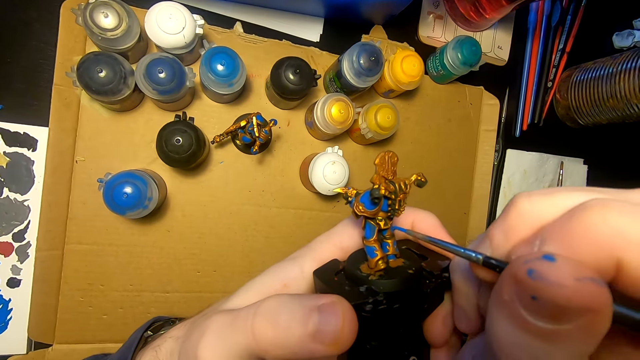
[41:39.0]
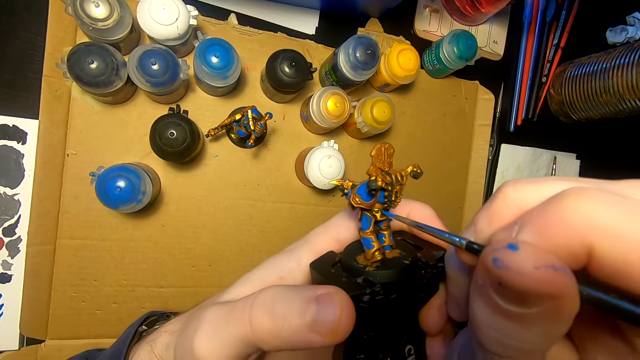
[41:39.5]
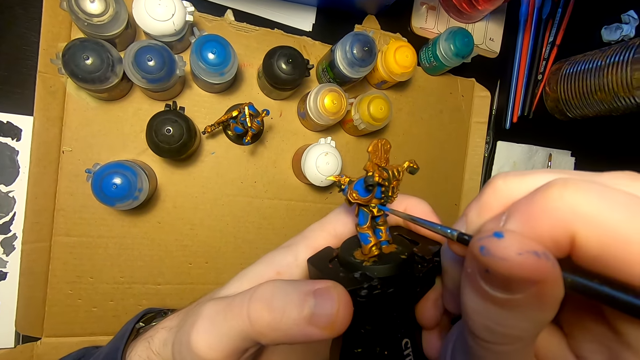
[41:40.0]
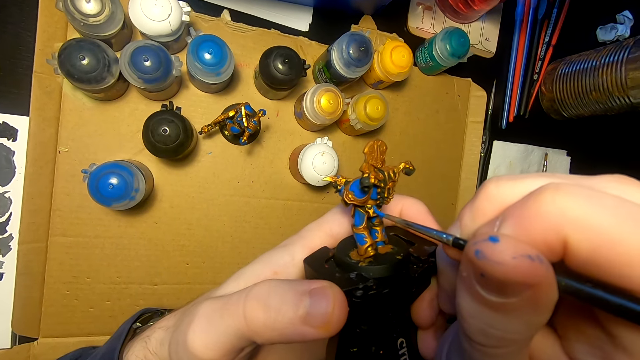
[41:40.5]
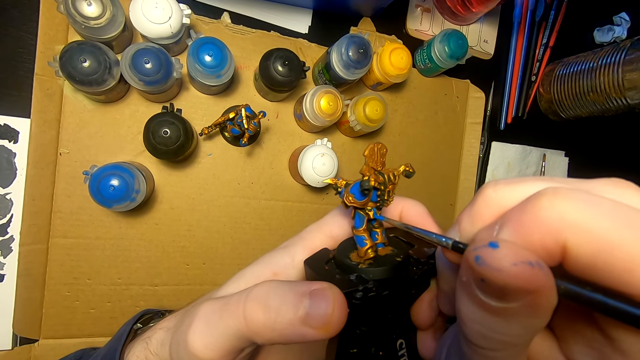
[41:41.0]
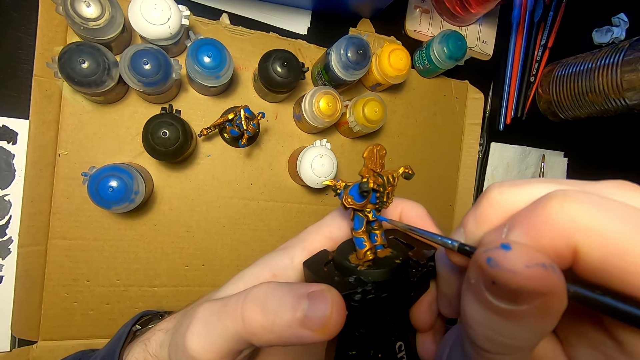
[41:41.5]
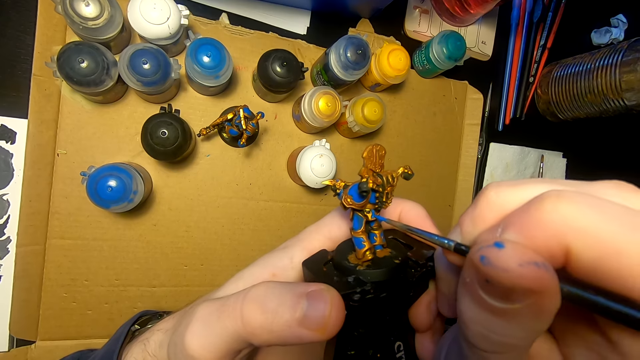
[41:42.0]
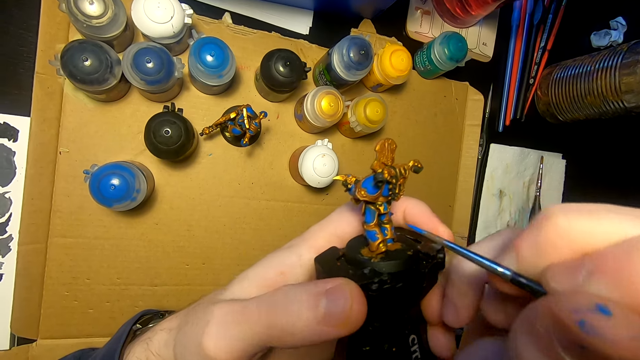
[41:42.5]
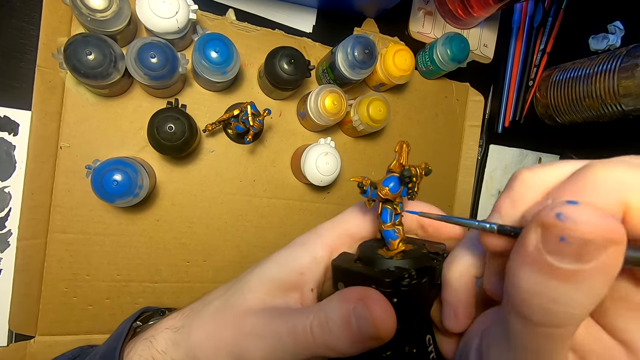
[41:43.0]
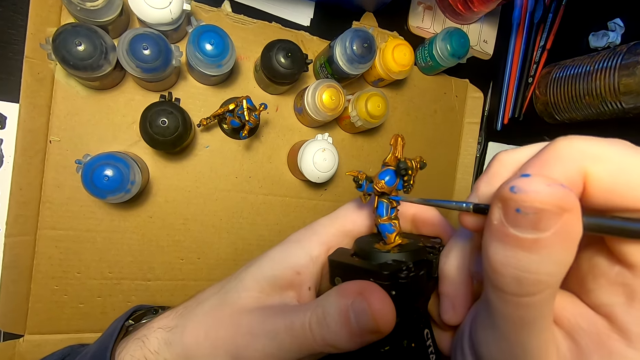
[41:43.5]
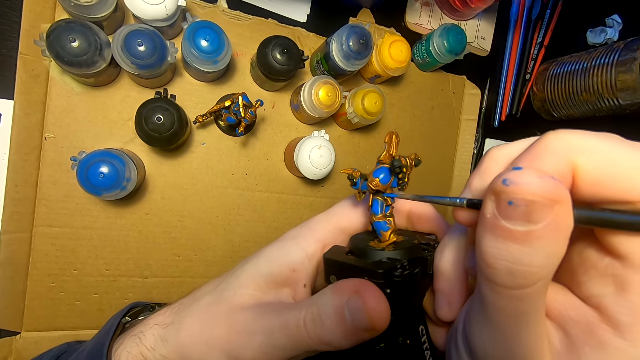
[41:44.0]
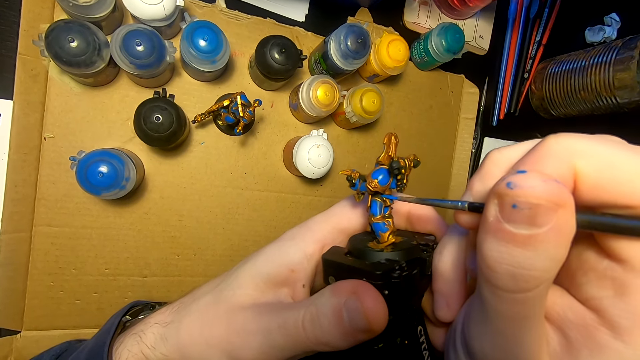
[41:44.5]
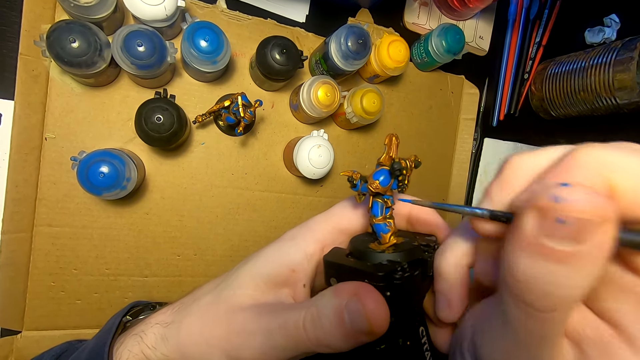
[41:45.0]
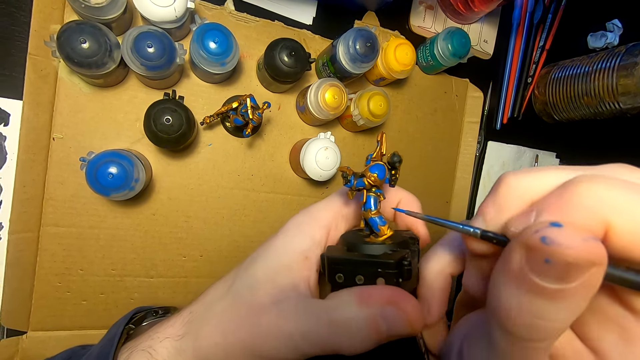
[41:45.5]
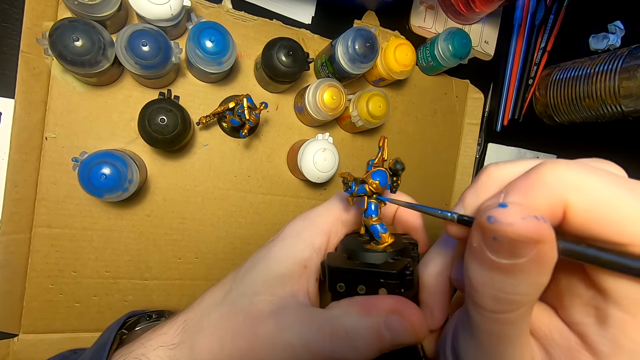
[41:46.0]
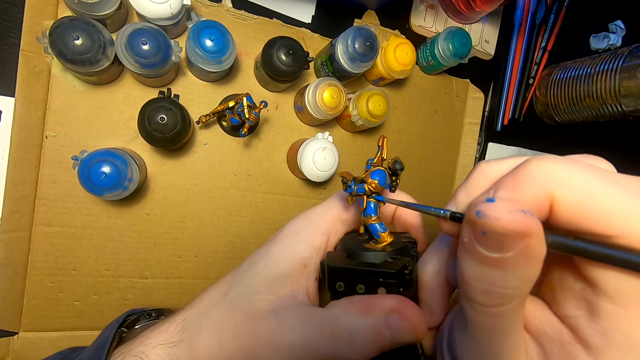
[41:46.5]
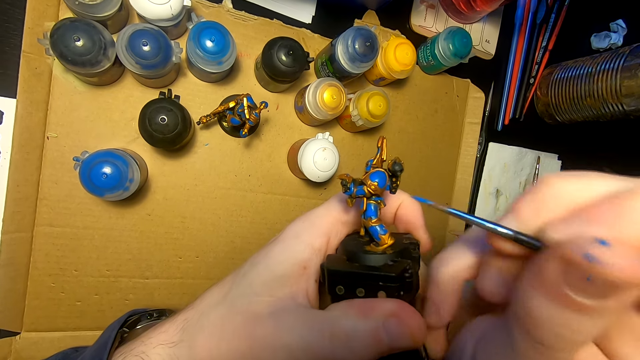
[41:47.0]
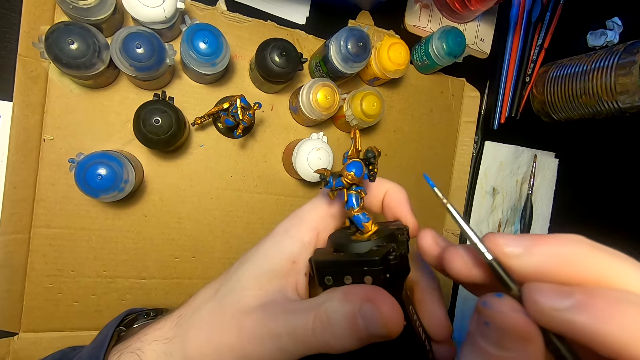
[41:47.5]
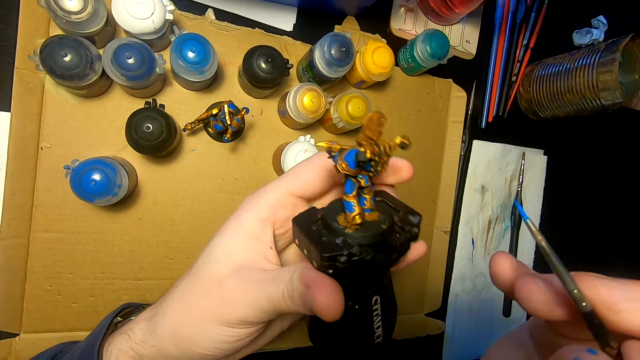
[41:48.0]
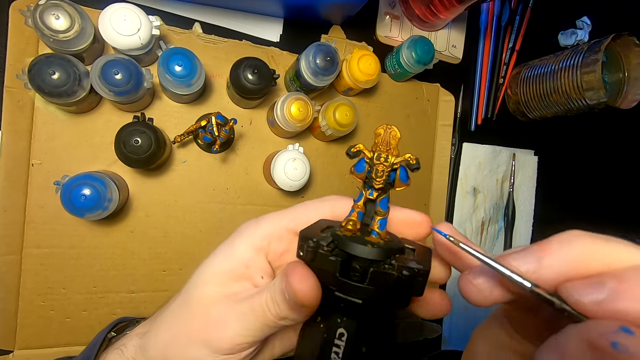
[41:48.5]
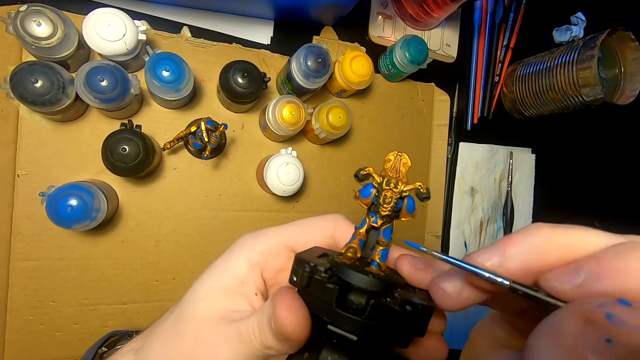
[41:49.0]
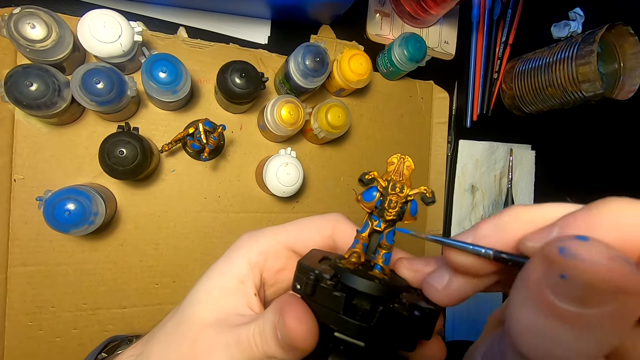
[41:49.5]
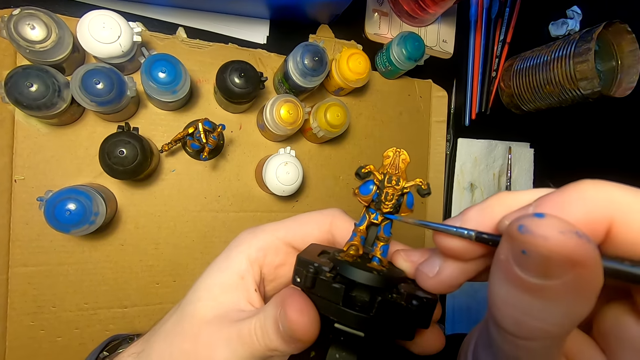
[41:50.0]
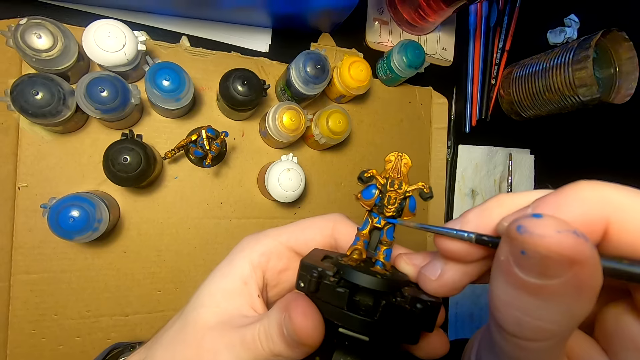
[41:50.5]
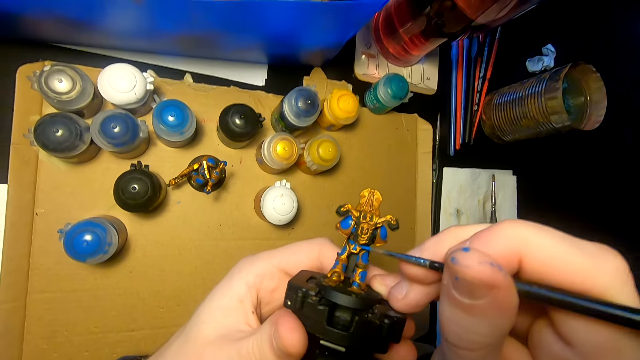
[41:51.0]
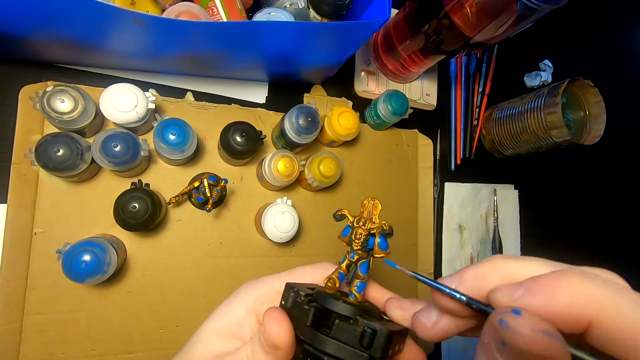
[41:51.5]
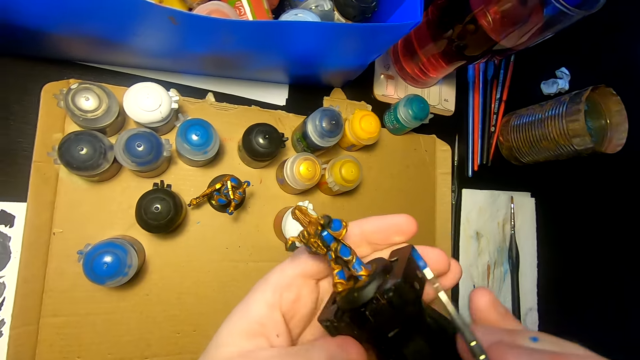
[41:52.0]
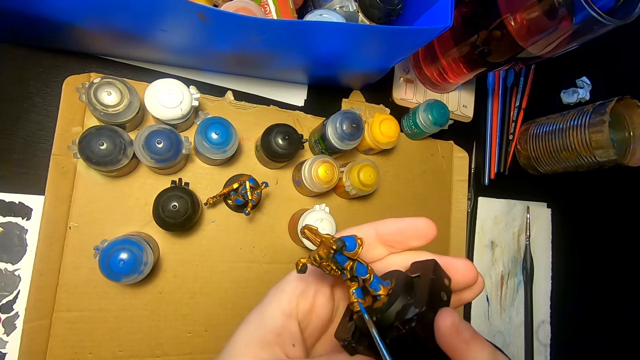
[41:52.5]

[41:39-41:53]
The camera wearer paints a sculpture with a pen brush. They paint a figurine with a paintbrush. They do so again. They lift the right hand. They move the right hand. They lift the sculpture. They paint the sculpture with the pen brush.

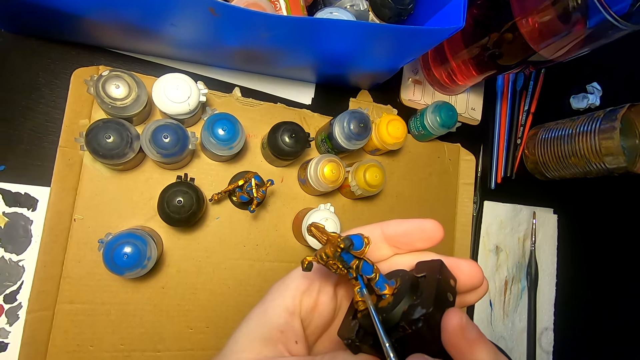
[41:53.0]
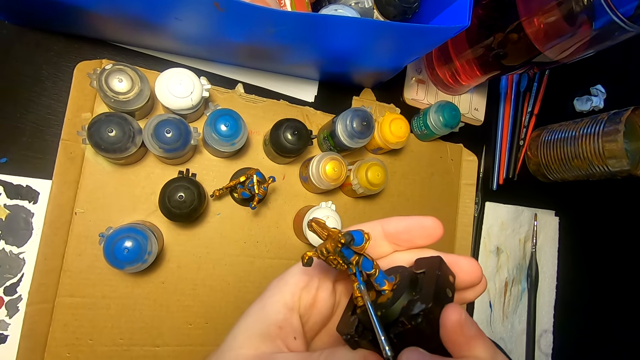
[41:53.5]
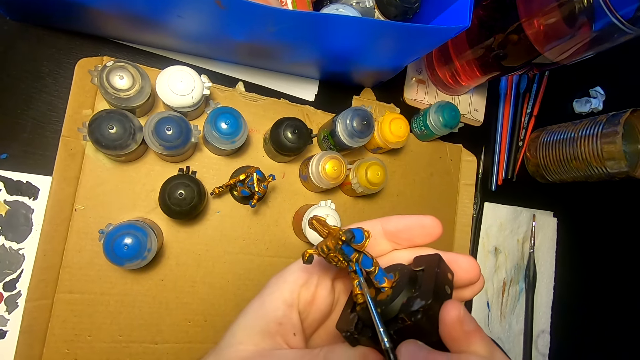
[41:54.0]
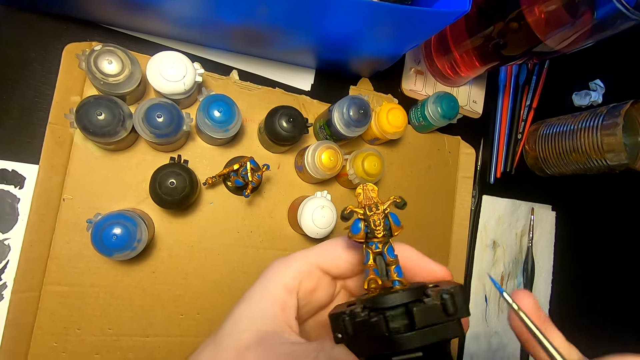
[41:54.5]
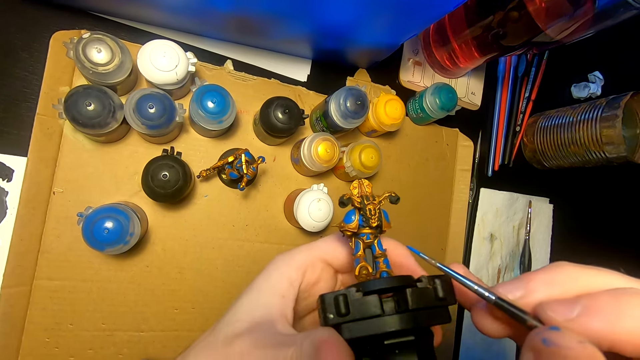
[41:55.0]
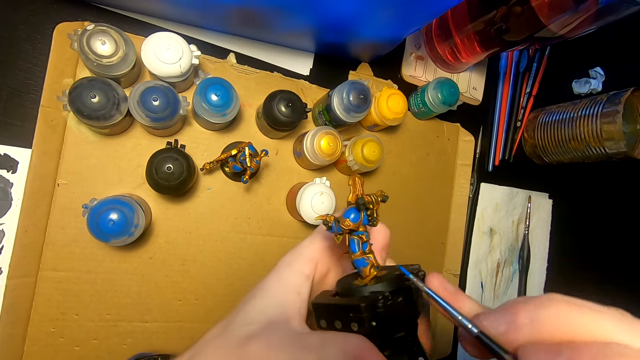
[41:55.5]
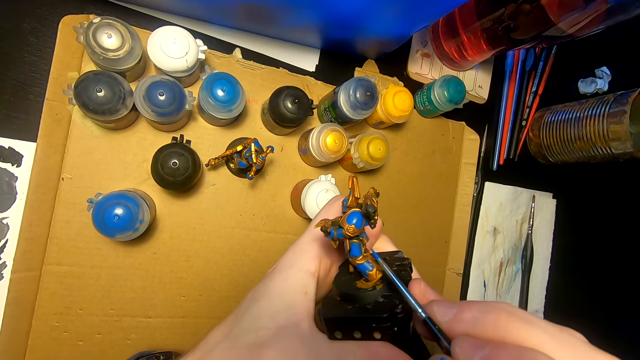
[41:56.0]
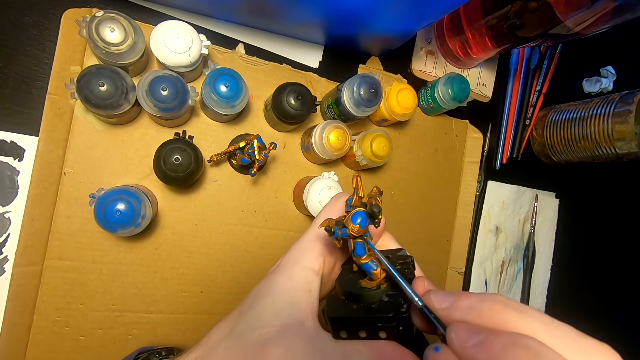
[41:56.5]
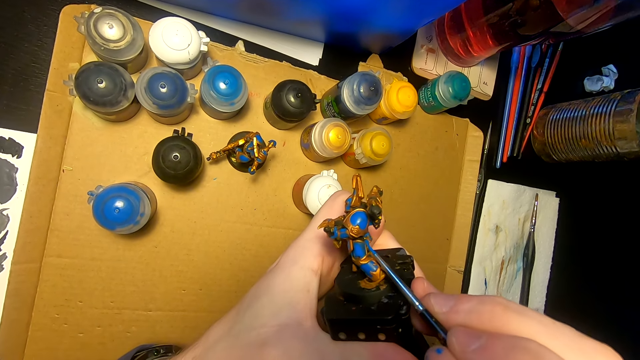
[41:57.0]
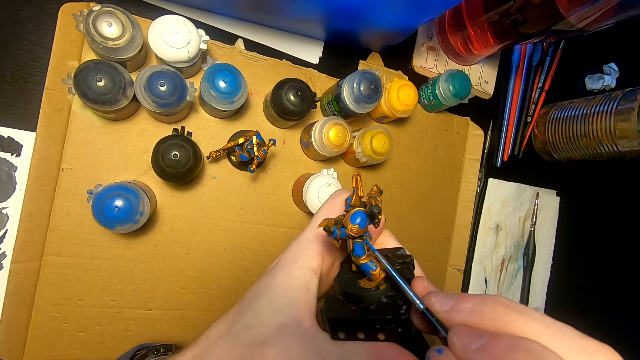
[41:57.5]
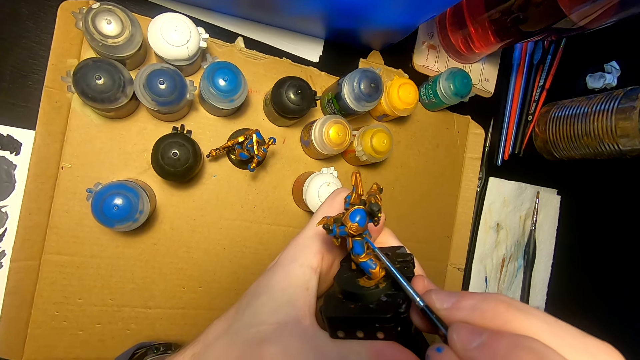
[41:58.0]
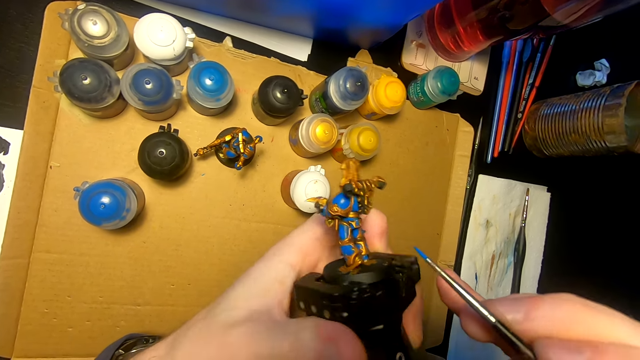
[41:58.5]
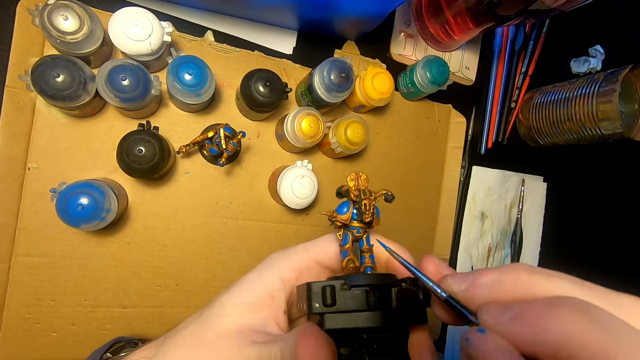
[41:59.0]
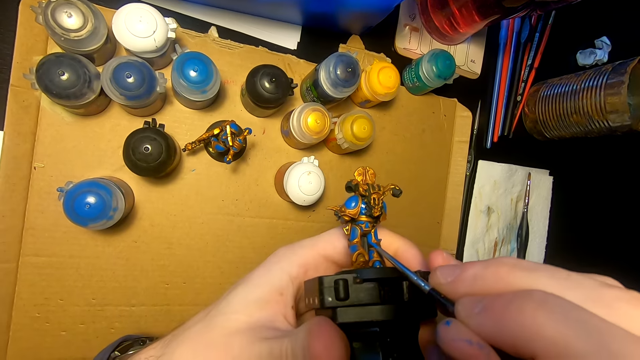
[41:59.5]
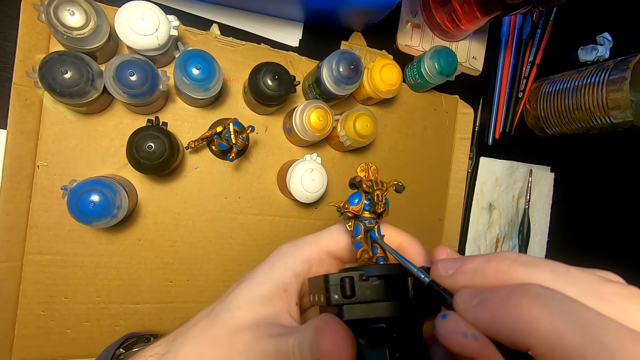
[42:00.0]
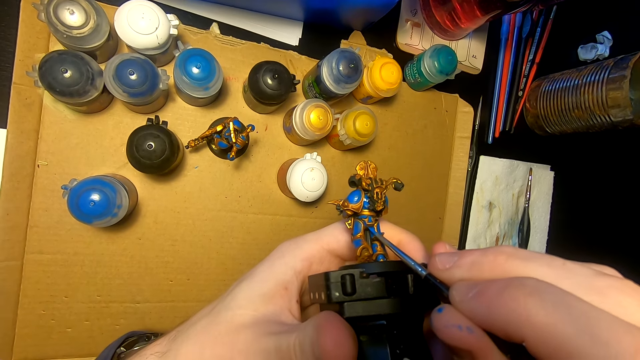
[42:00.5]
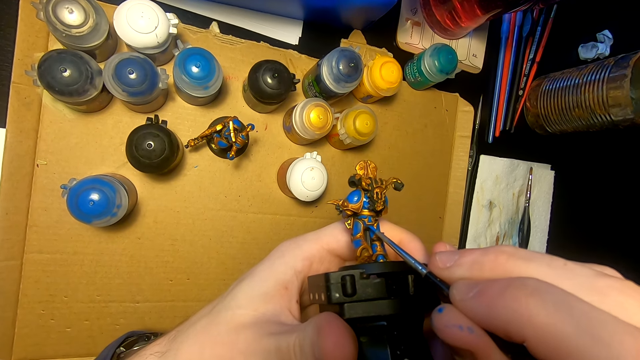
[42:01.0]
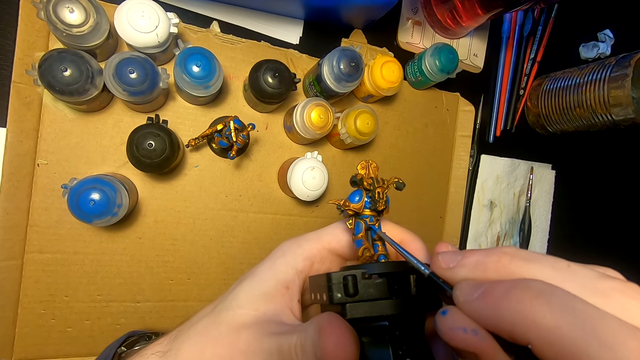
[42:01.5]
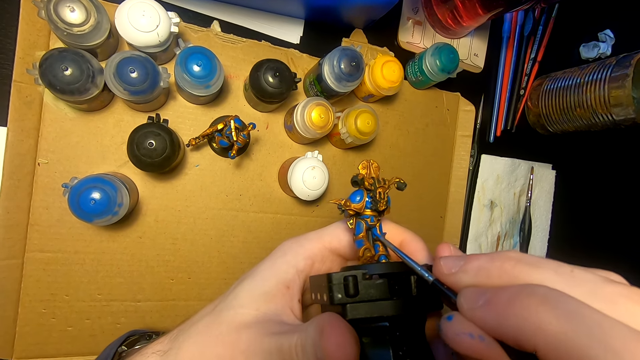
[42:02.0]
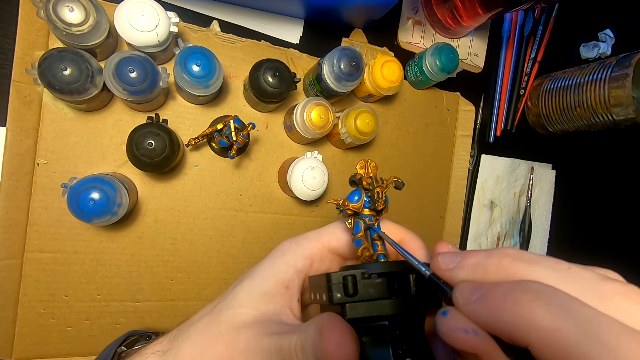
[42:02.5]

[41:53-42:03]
The camera wearer paints a figurine with a paintbrush. They do so again. They turn the sculpture. They paint the sculpture with a pen brush.
